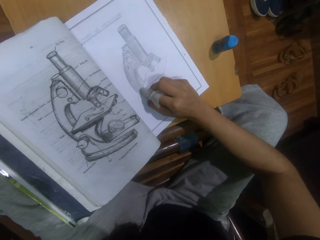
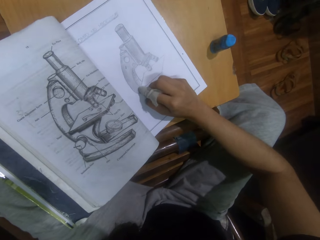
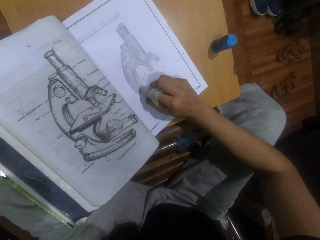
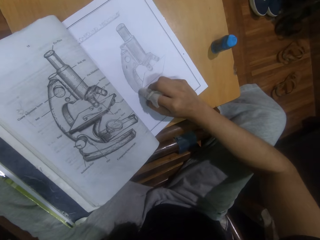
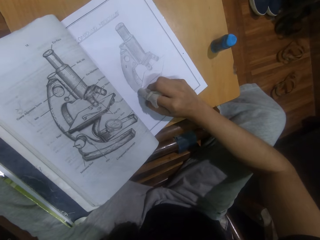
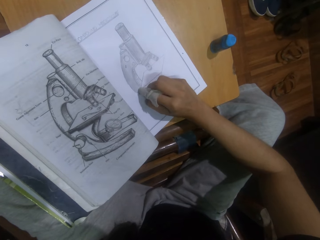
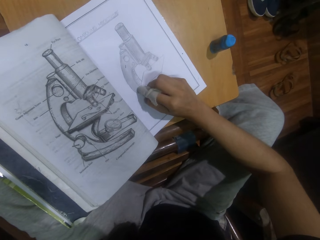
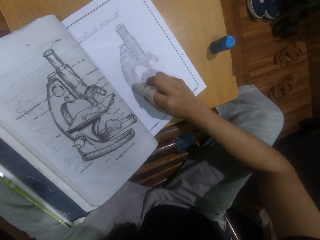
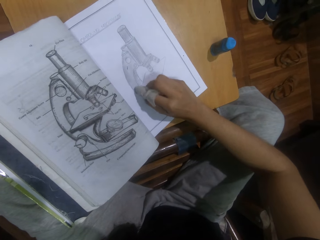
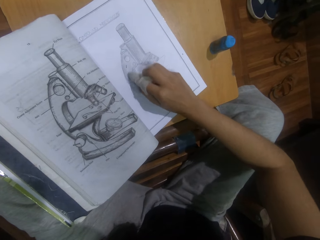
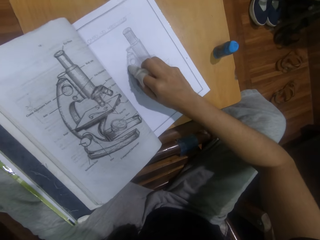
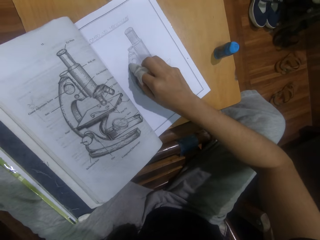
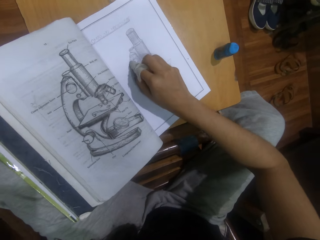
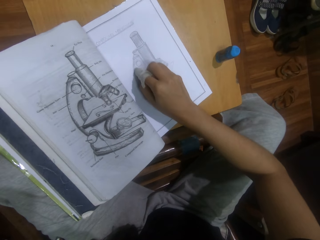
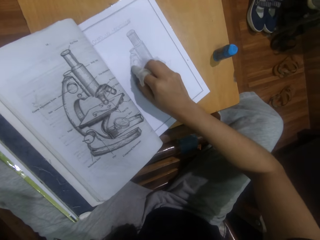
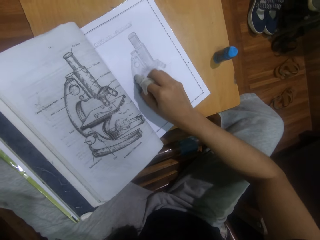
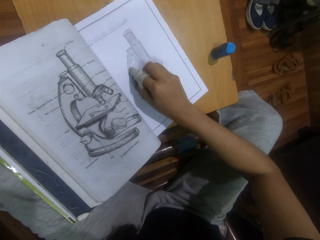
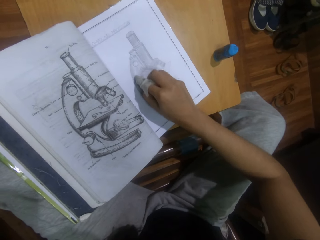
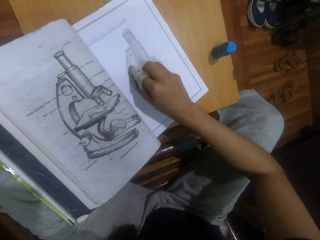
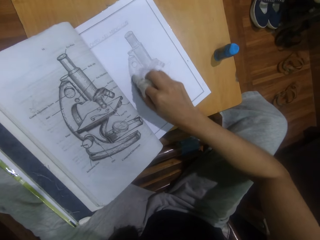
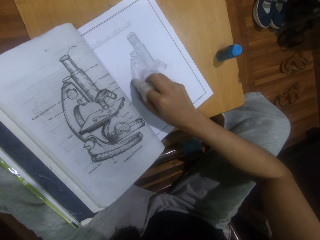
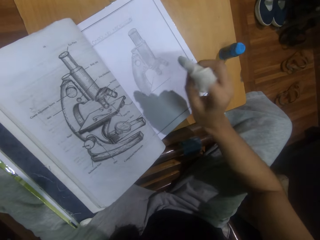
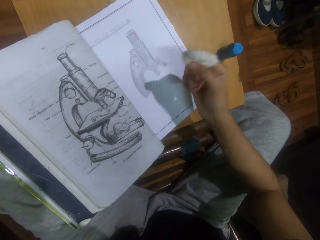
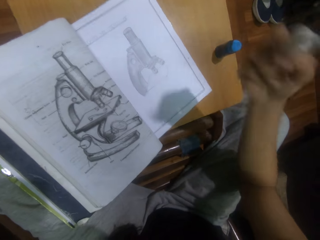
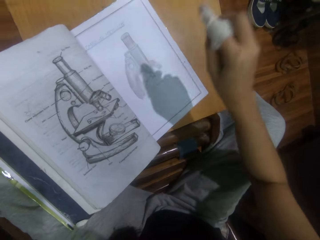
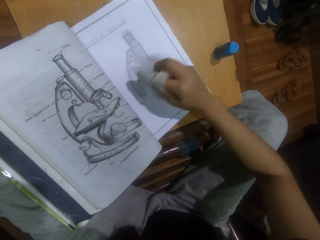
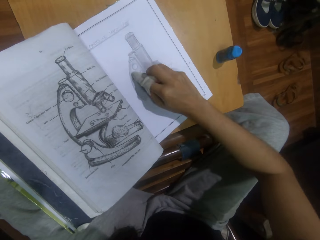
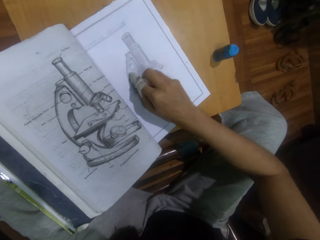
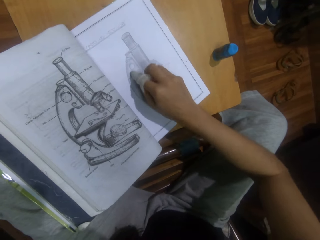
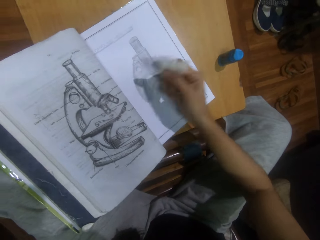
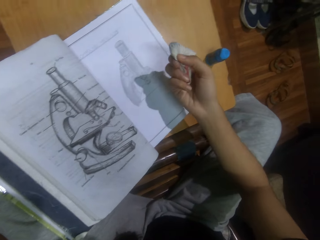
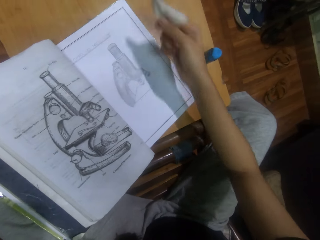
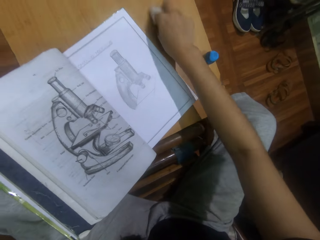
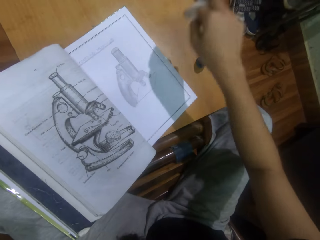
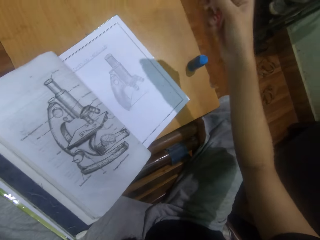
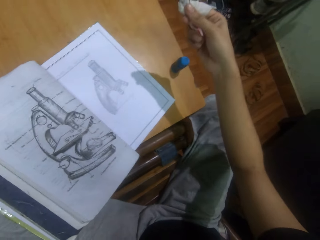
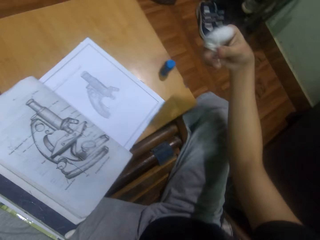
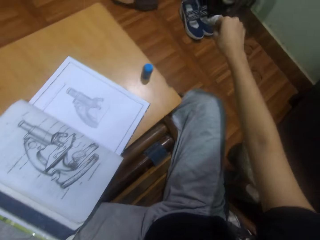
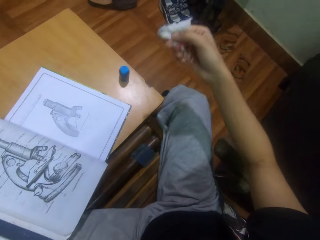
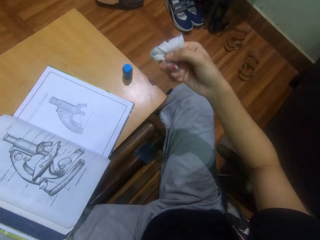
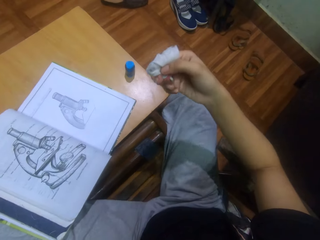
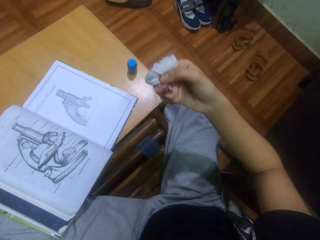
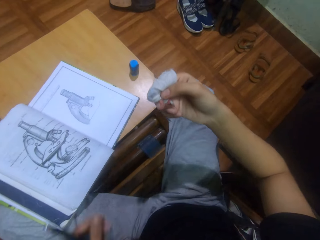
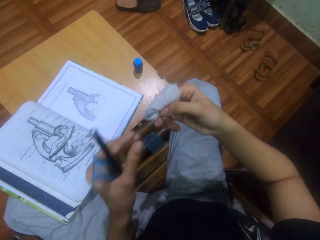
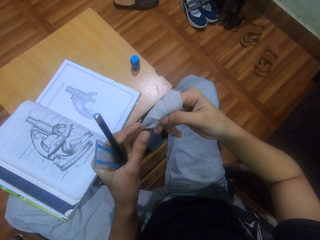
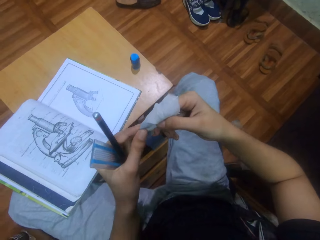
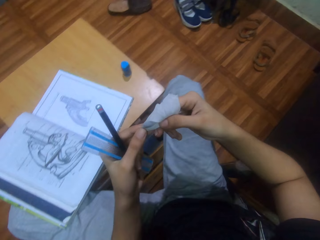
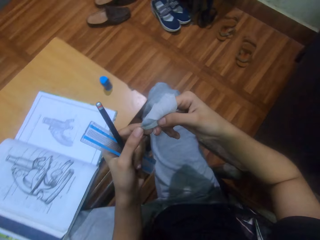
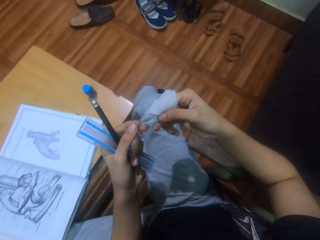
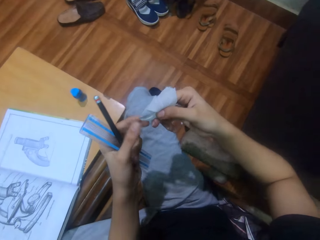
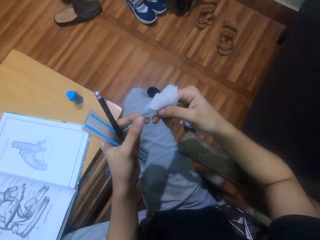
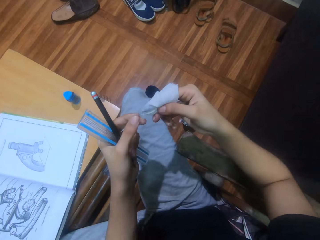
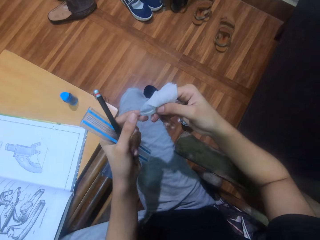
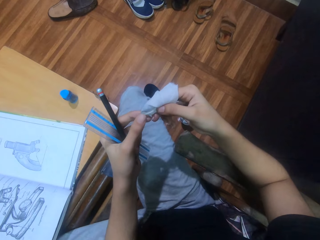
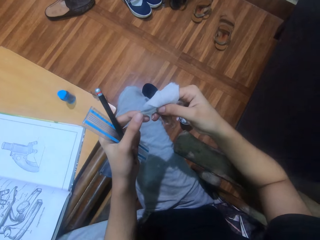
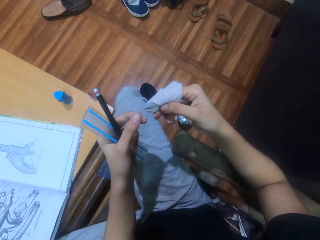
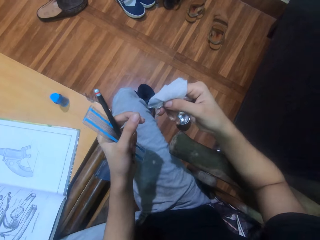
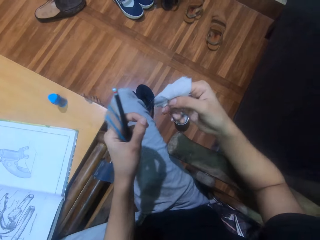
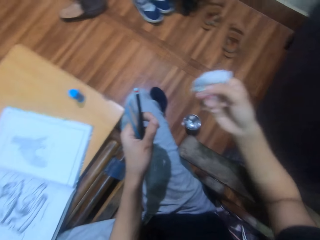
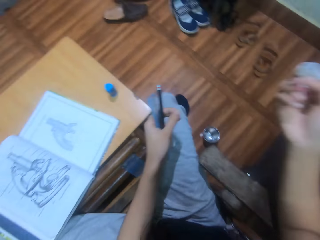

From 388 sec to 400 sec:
The camera wearer moves a hand. He rubs a drawing with tissue paper. He moves a hand. He wipes a finger with tissue paper on a table. He rubs the table stool with a piece of paper cloth on his right hand. He shakes a hand. He looks at the tissue paper. He removes dirt on the piece of cloth with his left hand. He touches the tissue paper with his left hand.

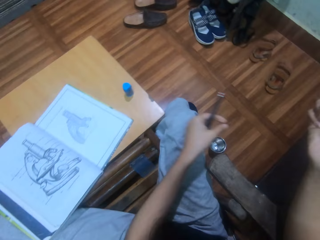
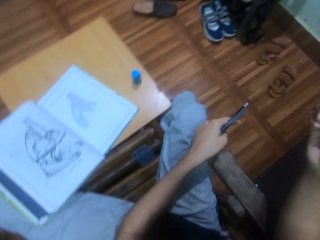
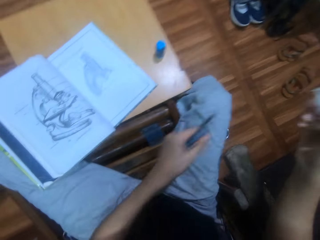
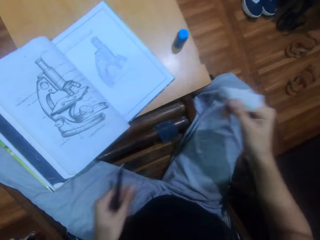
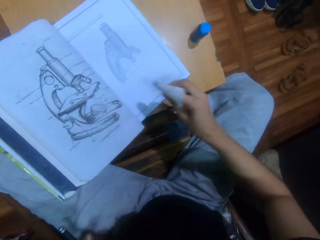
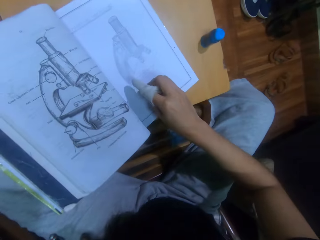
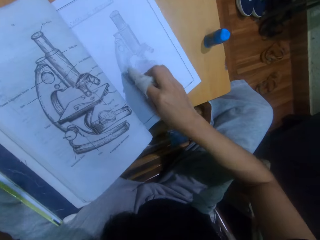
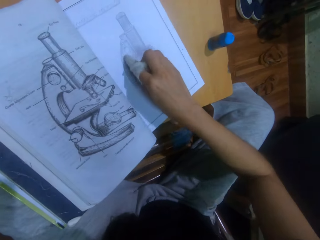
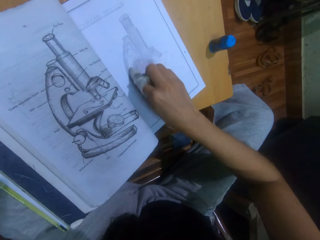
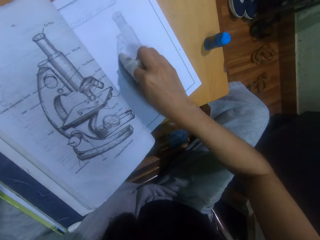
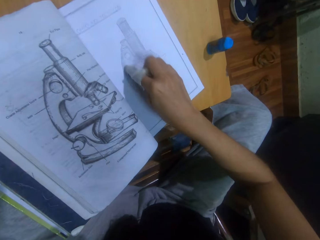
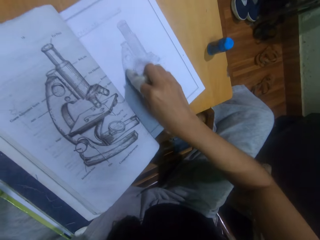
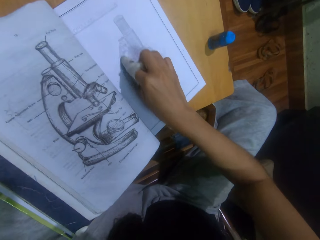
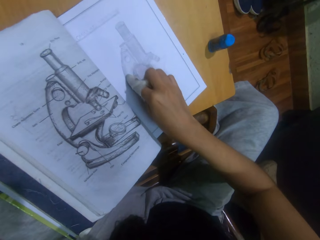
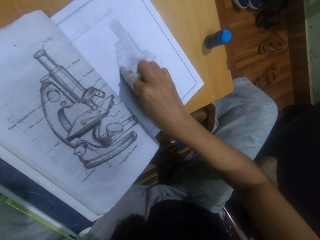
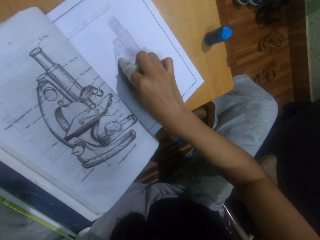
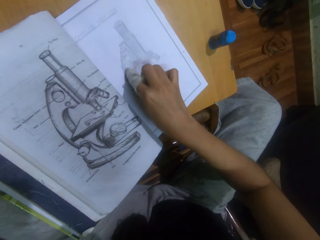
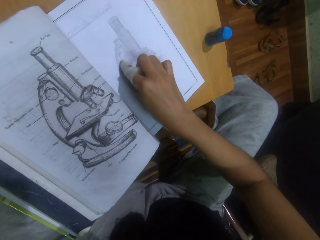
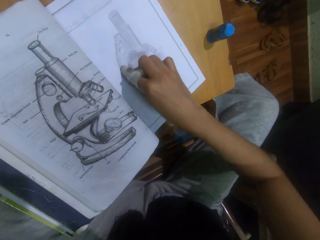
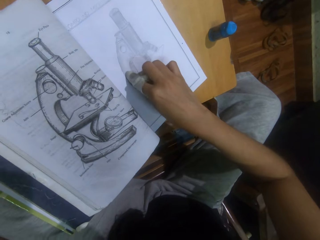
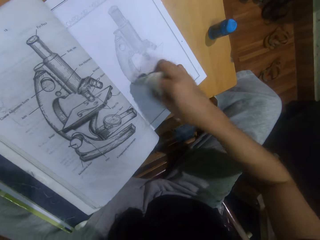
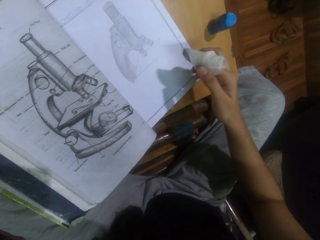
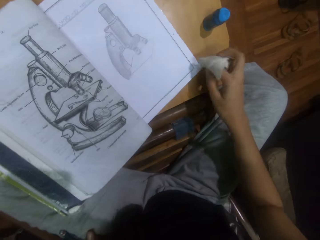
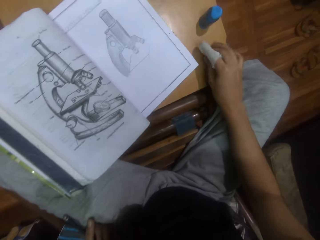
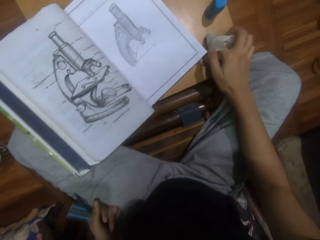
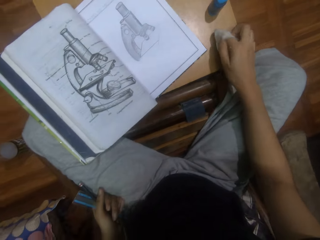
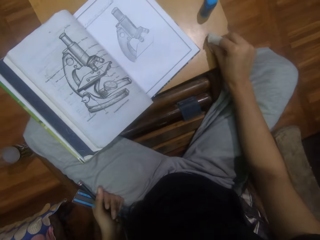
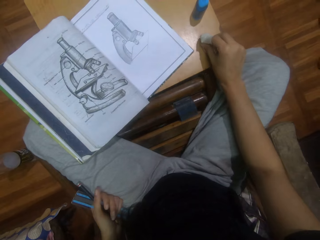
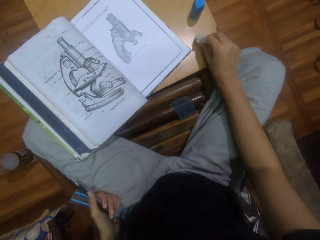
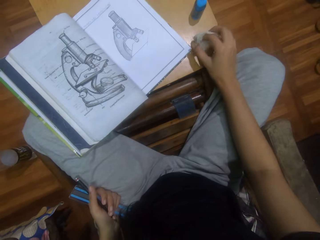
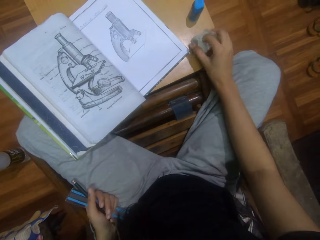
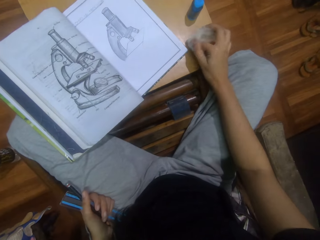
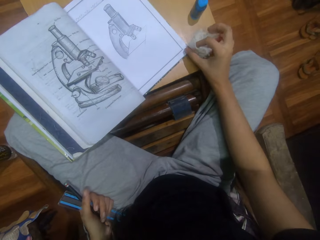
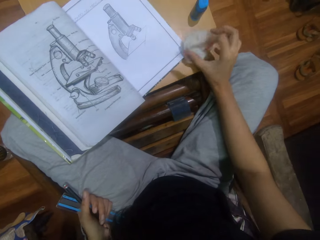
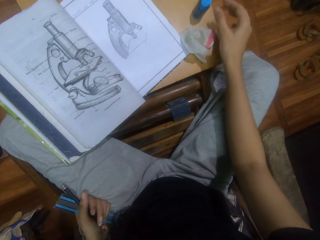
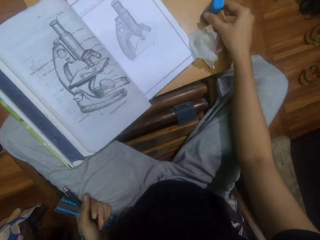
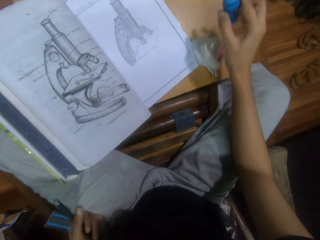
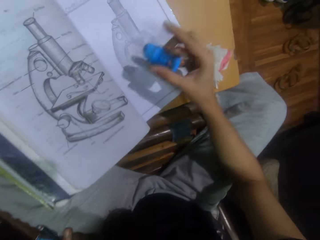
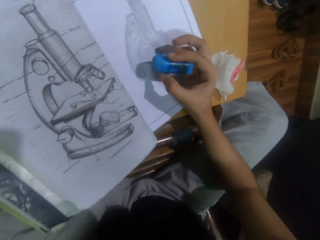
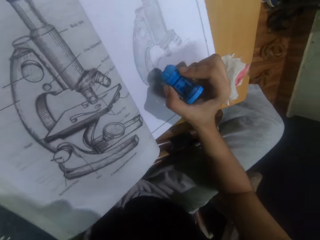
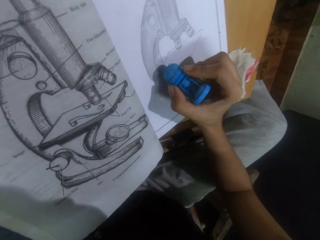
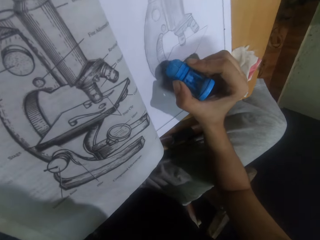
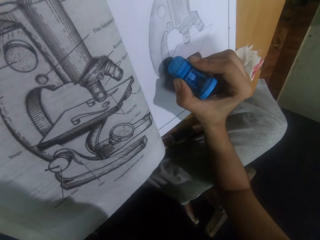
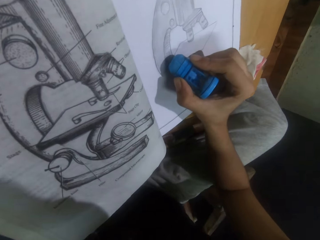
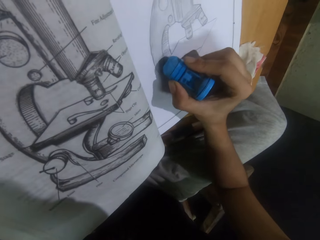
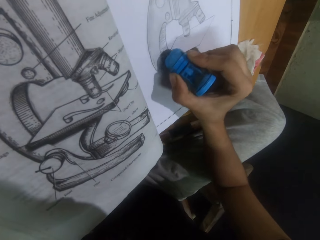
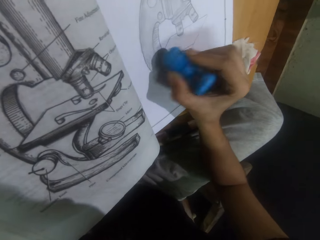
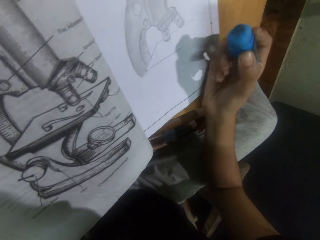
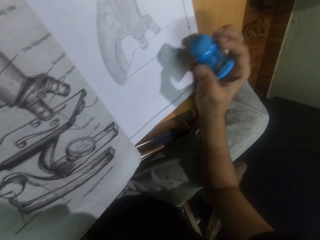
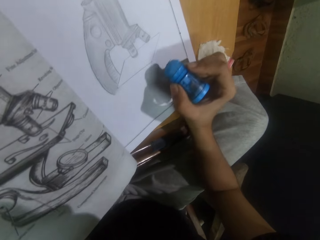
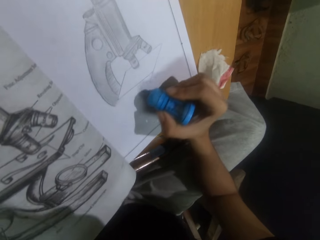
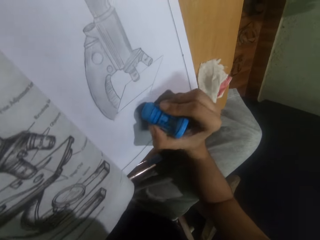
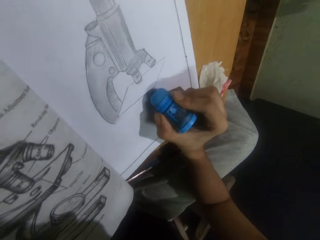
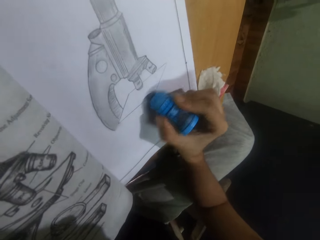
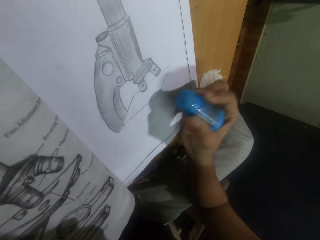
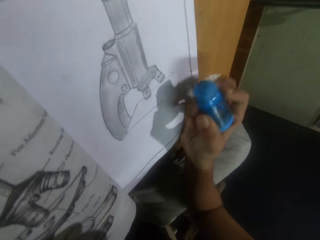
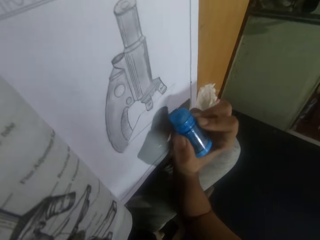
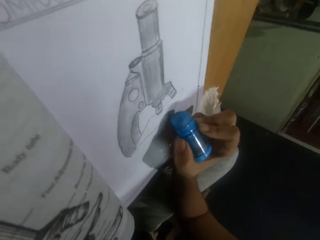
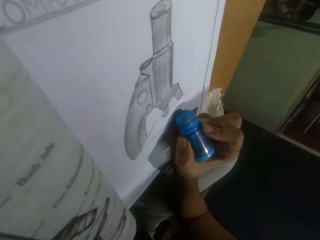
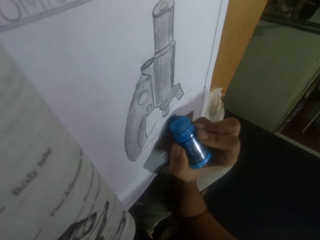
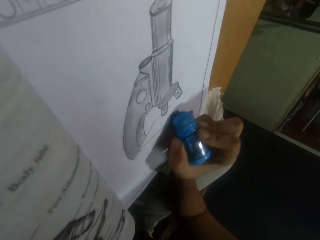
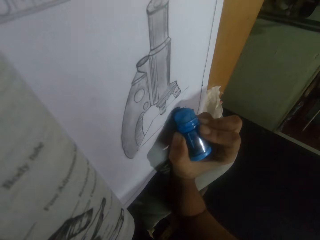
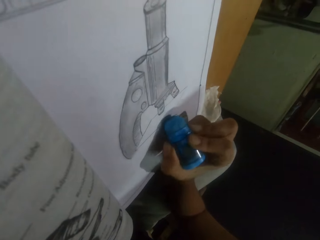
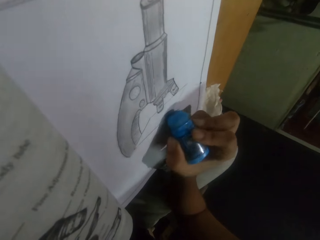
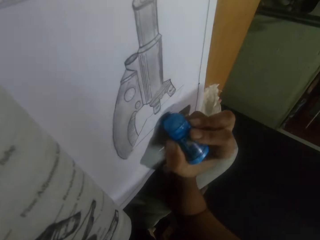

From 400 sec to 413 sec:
The camera wearer throws dirt on the floor with his left hand. He rubs the drawing sketch of a microscope on the drawing book with a piece of cloth in his right hand. He places a hand with tissue on the book. He moves a hand away from the book. He places the piece of cloth on the stool table with his right hand. He removes a tissue from the book. He picks up a rubber with his right hand from the stool table. He rubs the drawing sketch of the microscope on the drawing book with the rubber on his right hand. He moves a hand. He rubs the drawing.
